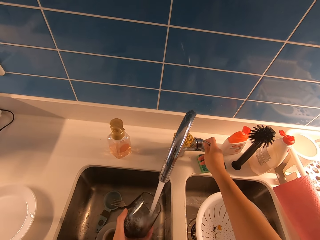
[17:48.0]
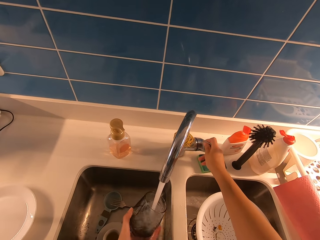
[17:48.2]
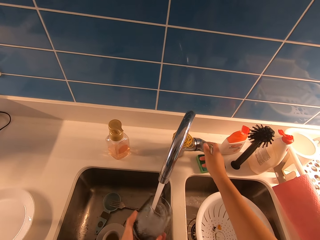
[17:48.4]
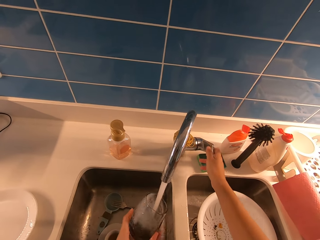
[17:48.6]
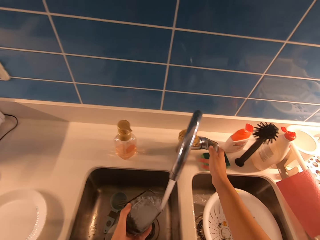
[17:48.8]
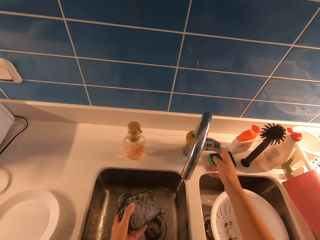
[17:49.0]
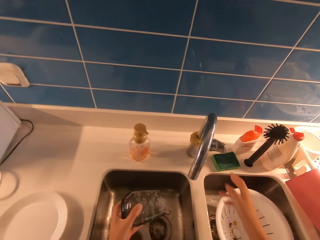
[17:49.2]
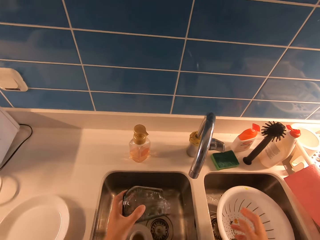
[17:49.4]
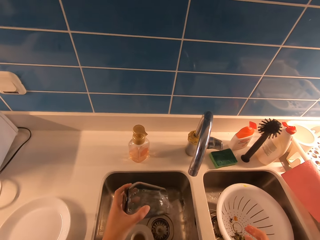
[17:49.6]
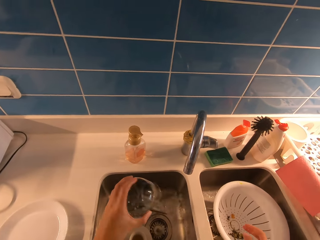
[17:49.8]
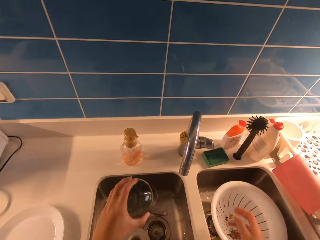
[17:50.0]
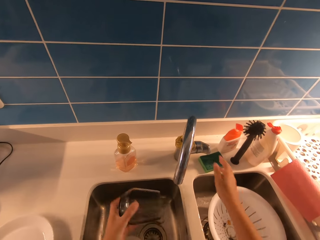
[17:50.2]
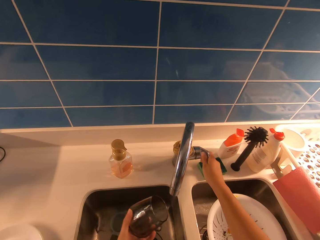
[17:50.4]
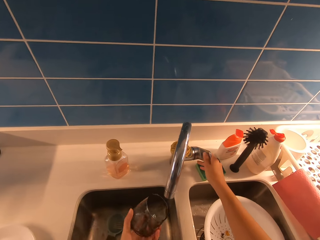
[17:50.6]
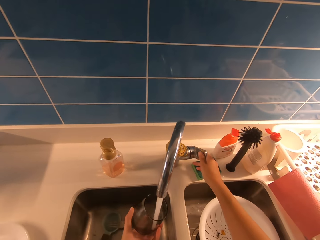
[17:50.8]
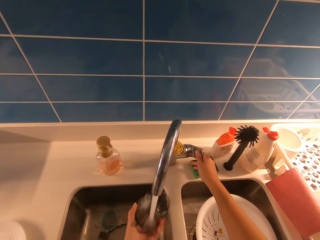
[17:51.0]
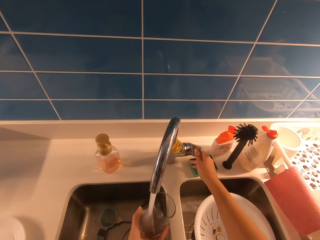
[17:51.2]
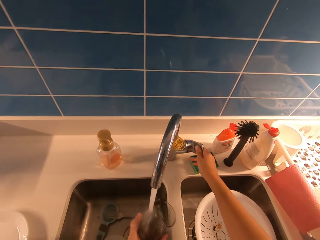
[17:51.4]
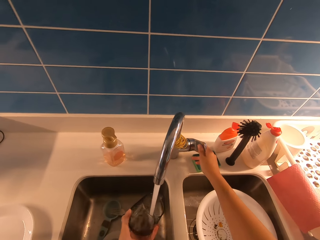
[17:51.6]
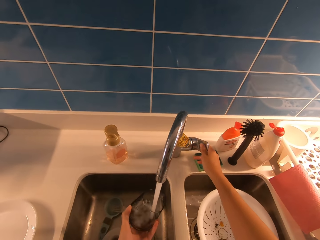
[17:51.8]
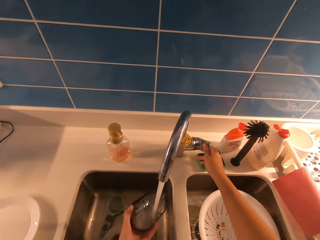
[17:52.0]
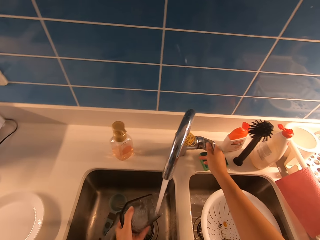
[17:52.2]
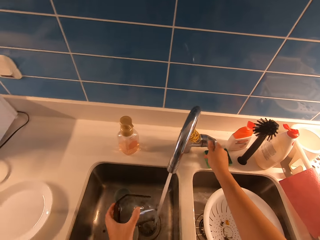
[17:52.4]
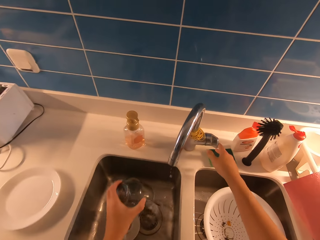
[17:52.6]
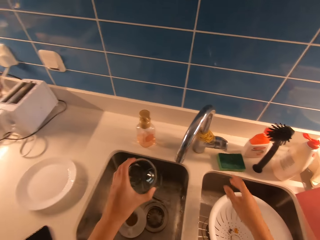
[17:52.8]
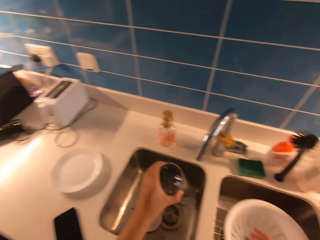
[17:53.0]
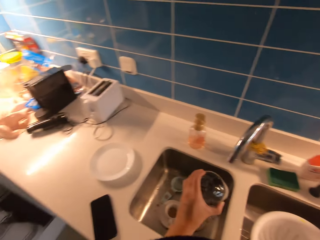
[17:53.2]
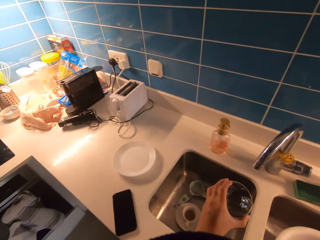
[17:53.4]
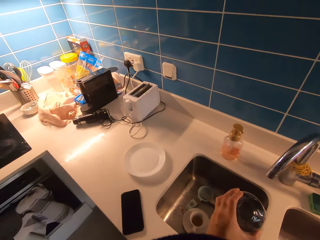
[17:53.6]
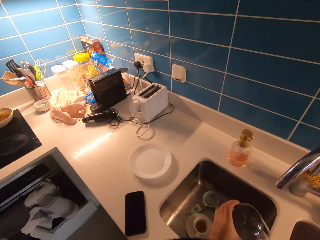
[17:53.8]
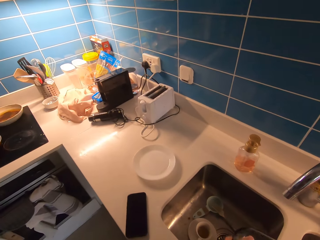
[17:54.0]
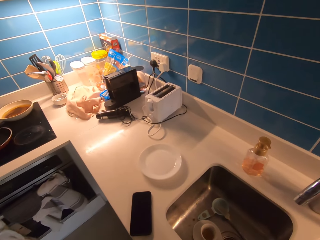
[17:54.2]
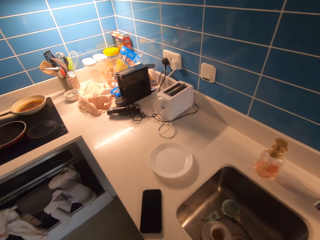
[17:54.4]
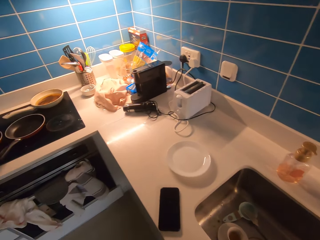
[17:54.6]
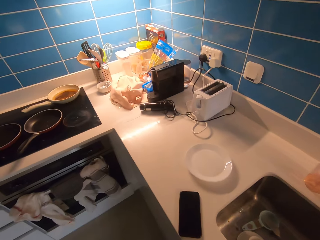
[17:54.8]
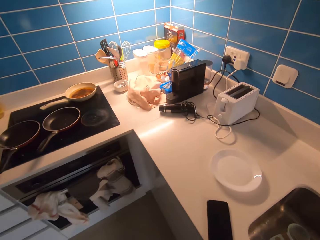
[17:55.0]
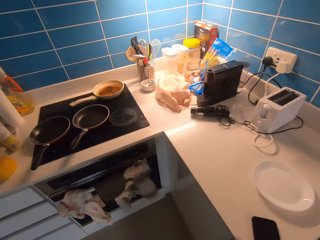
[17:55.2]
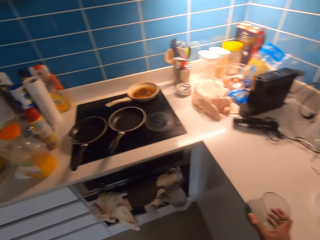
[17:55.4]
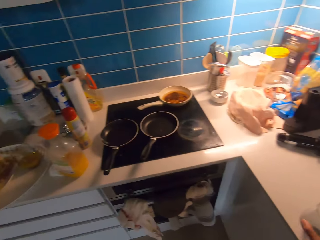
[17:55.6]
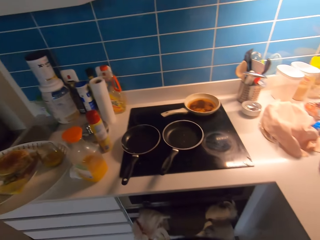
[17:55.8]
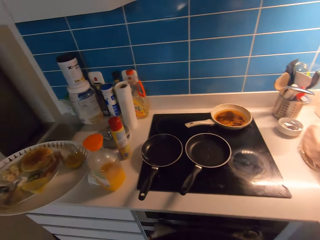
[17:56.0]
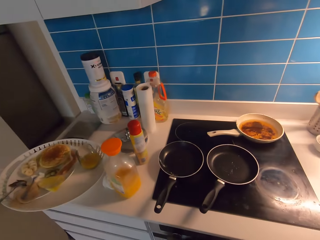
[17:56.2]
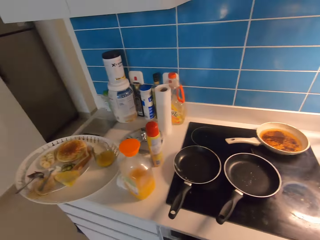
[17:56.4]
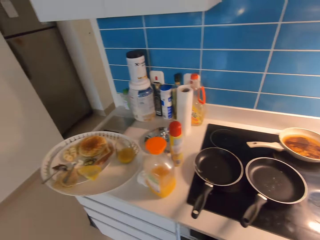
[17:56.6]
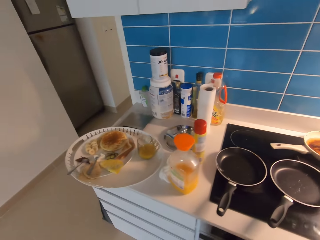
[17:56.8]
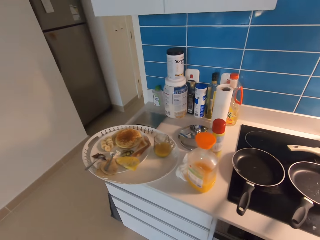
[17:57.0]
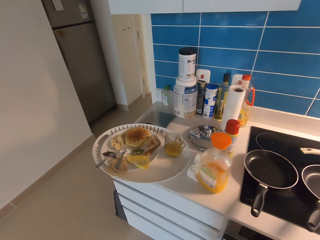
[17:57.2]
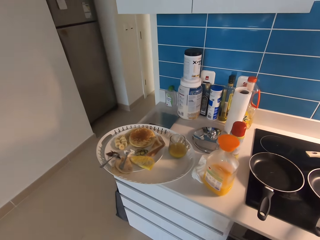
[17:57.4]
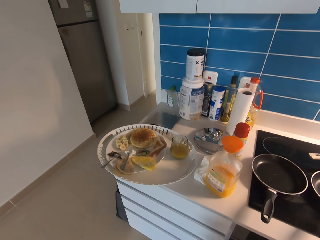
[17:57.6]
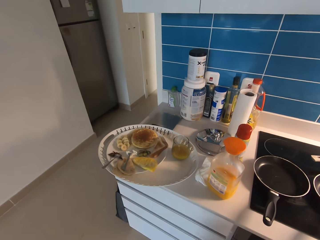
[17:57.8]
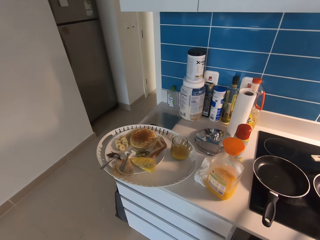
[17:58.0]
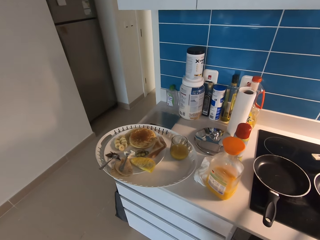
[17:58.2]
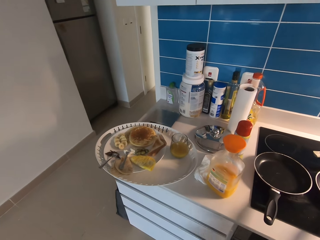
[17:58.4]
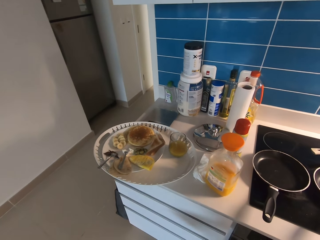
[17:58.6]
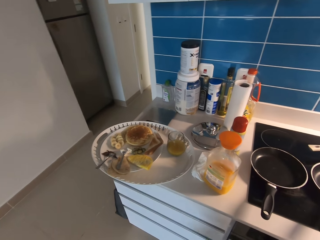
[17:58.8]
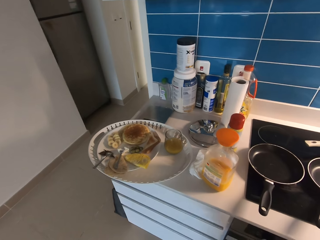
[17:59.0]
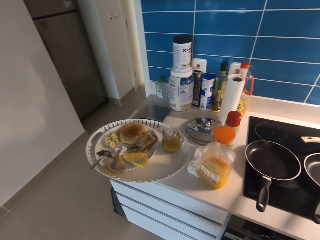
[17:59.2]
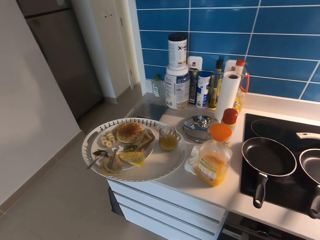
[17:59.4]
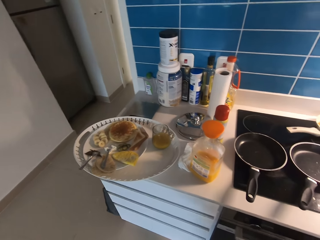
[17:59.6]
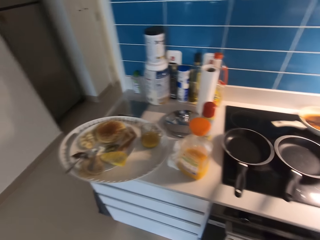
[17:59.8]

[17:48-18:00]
The camera wearer turns the tap off. He pours the water from the glass in the sink. He opens the tap with his right hand. He pours water in a cup. He rinses the glass with water. He pours water out from the cup. He turns the tap off with his right hand. He looks around.

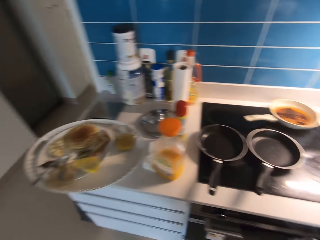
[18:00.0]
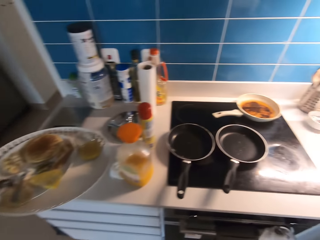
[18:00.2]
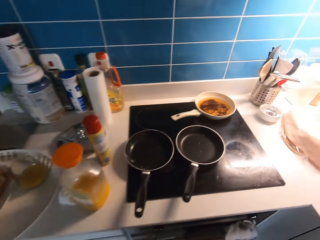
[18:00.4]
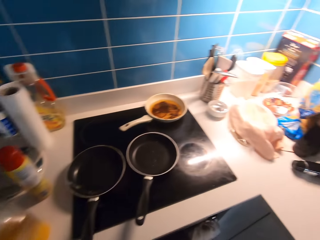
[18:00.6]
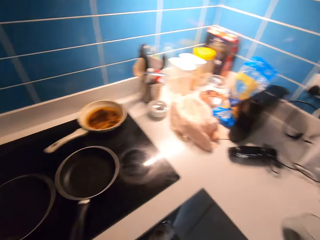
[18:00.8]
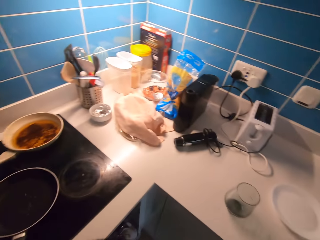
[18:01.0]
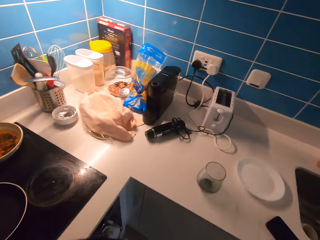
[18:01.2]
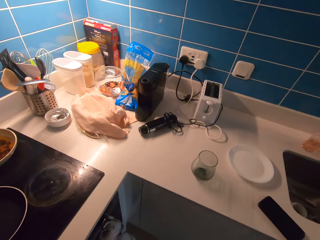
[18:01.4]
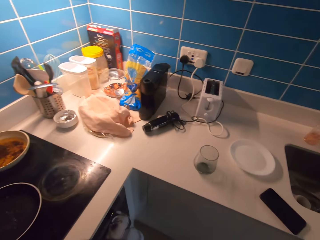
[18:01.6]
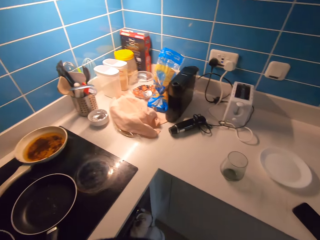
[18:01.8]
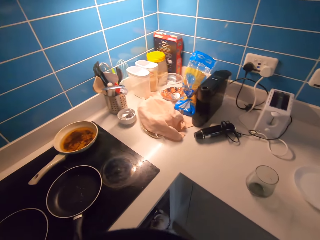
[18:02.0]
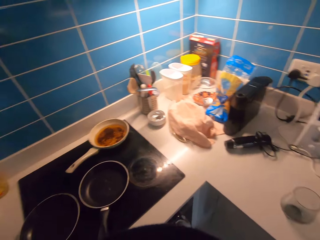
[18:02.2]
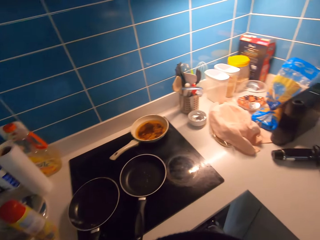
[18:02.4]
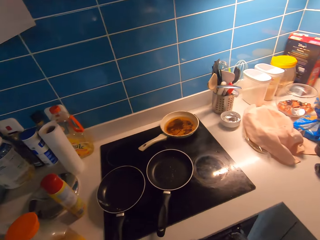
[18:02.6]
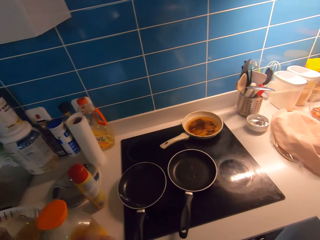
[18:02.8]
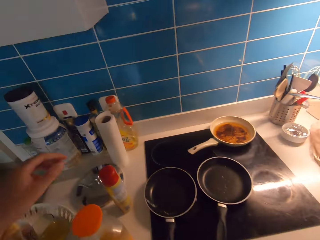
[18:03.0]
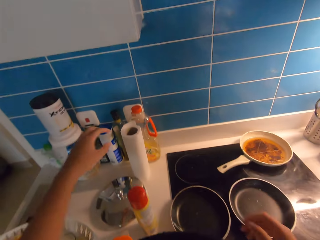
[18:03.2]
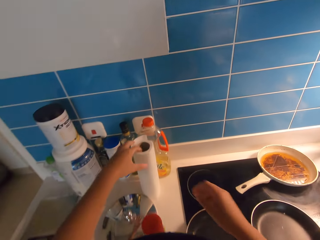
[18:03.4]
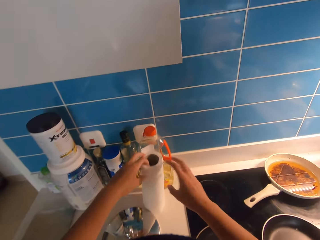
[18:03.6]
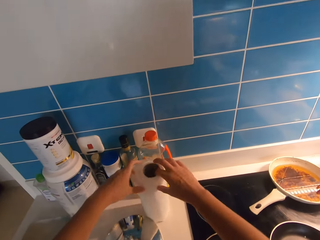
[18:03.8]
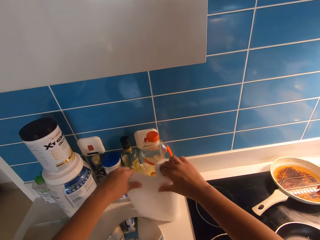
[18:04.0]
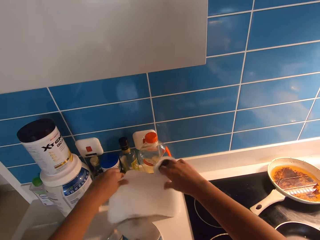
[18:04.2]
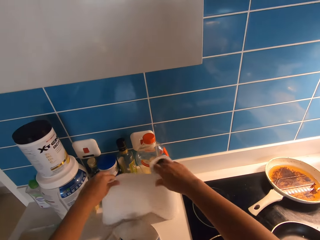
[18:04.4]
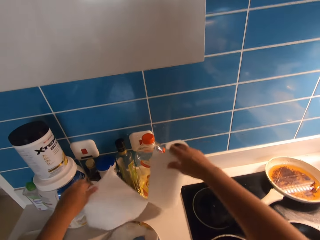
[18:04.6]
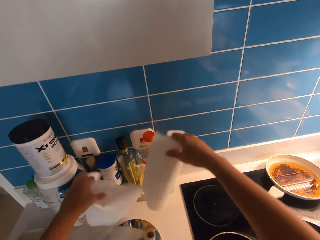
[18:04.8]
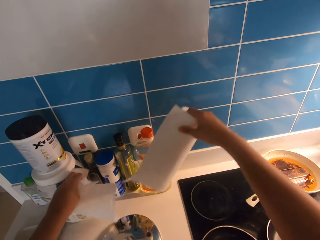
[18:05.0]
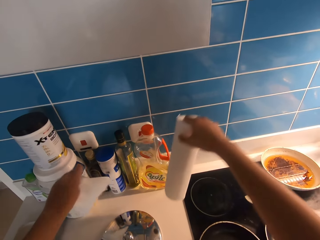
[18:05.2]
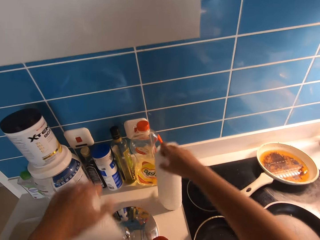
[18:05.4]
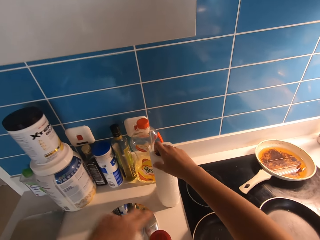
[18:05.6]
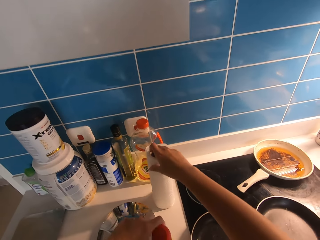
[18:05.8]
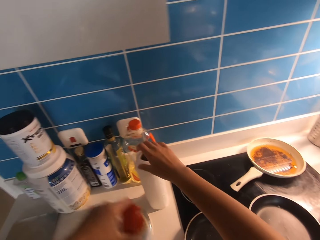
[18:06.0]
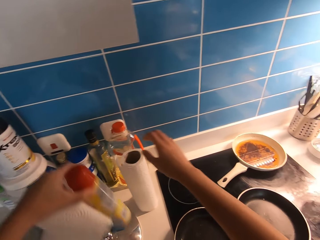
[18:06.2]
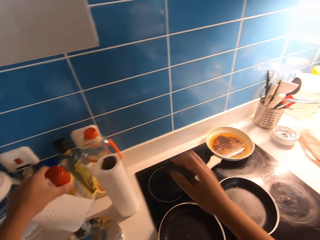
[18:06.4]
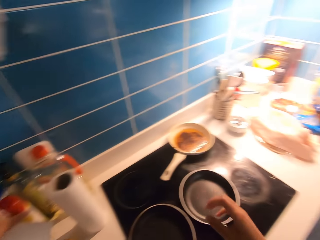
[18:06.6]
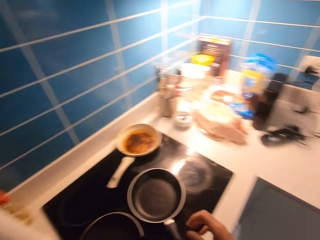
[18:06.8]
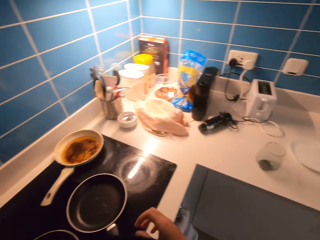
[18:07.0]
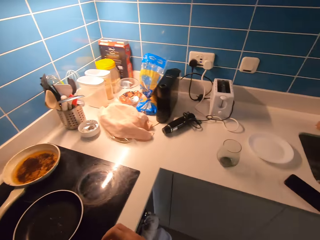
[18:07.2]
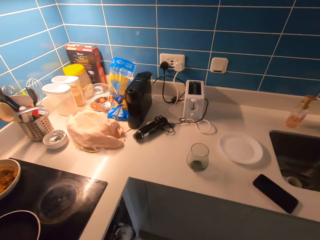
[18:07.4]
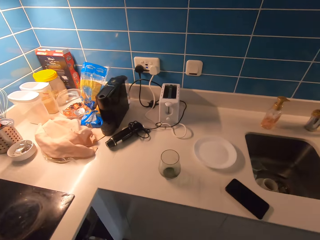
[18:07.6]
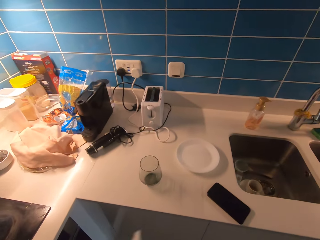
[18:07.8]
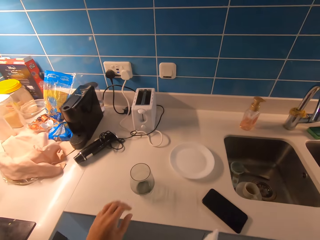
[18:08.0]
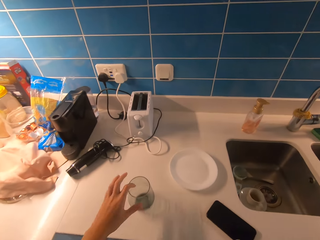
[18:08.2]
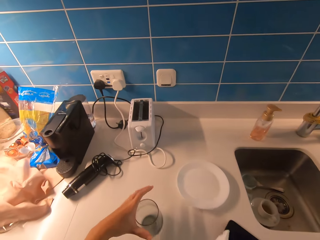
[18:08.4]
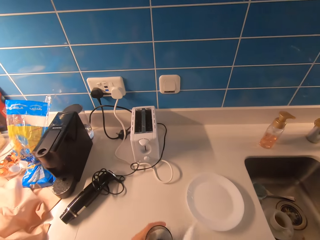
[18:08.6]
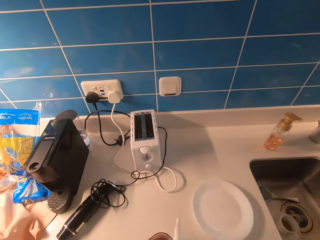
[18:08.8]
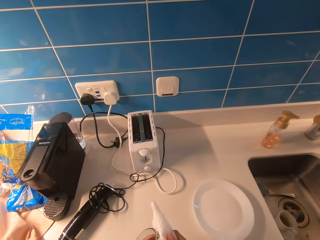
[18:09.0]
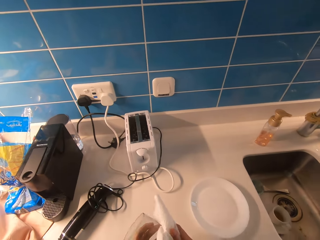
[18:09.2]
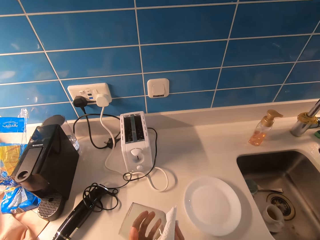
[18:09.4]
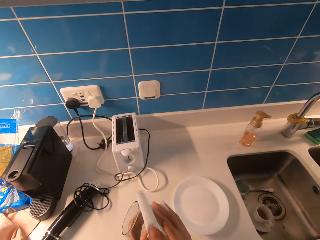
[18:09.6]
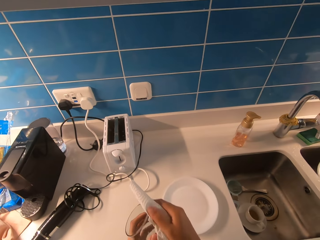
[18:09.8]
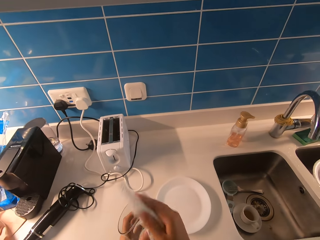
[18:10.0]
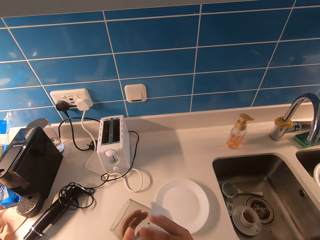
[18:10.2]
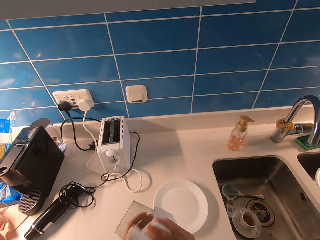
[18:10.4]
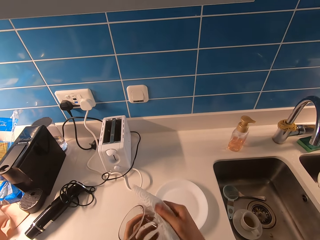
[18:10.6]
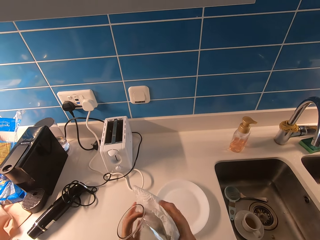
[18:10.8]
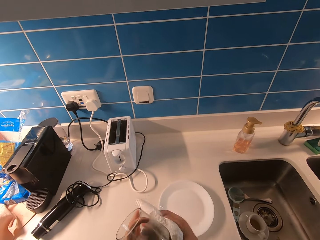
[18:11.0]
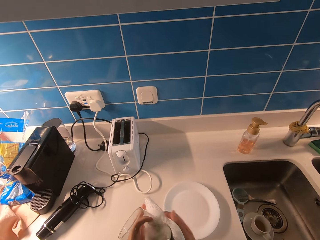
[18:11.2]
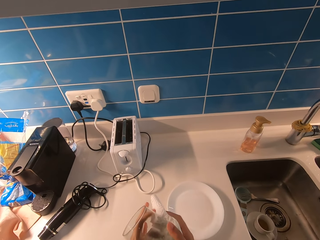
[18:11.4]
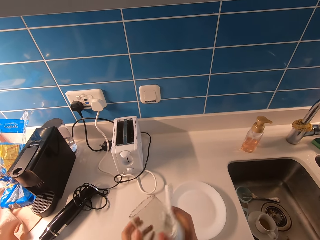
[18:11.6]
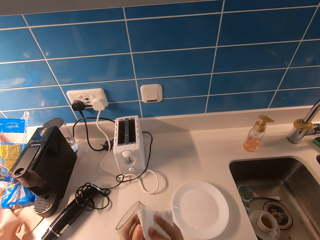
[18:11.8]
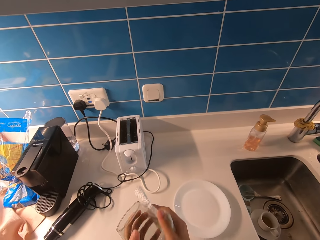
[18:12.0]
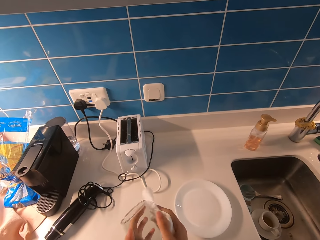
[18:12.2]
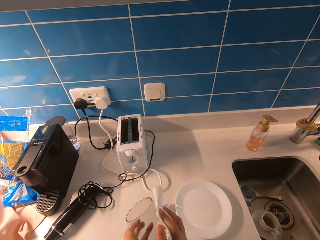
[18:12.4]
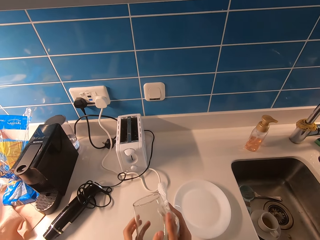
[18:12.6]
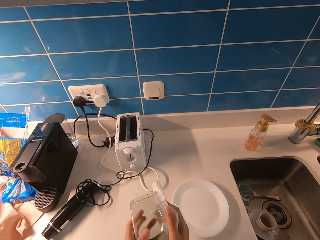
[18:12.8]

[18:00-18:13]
The camera wearer picks up the paper towel from the counter. He cuts out tissue paper. He picks up oil spray and drops the oil spray on the kitchen counter with his left hand. He picks up the glass from the counter. He wipes the glass with the paper towel.
